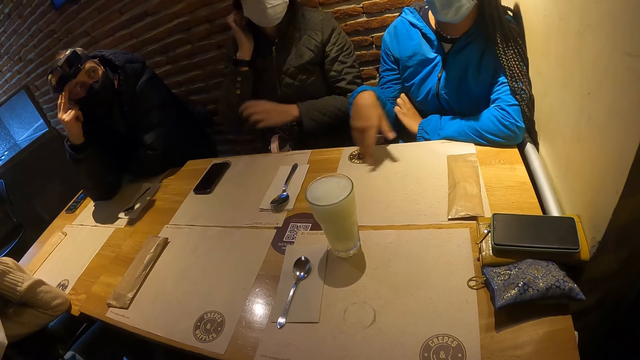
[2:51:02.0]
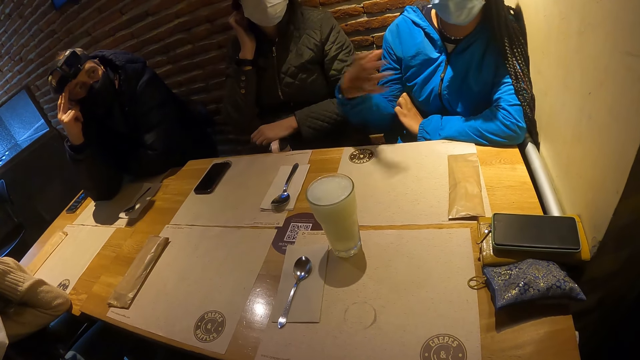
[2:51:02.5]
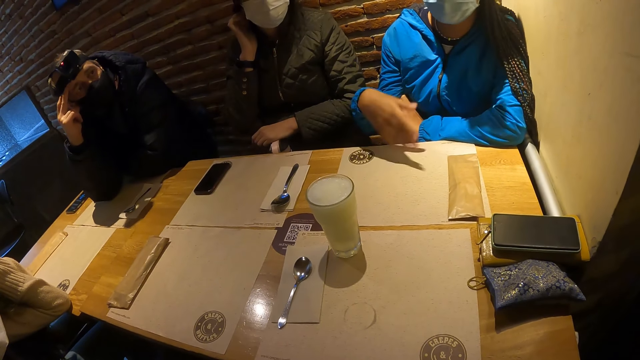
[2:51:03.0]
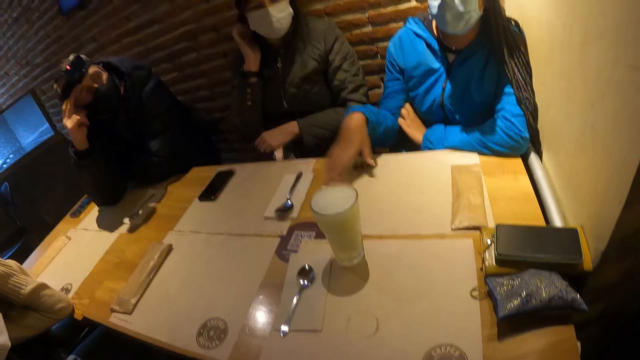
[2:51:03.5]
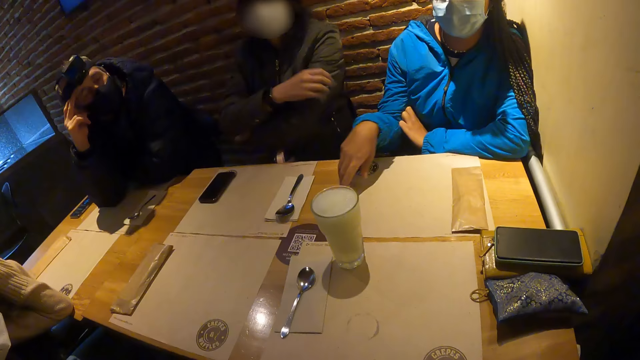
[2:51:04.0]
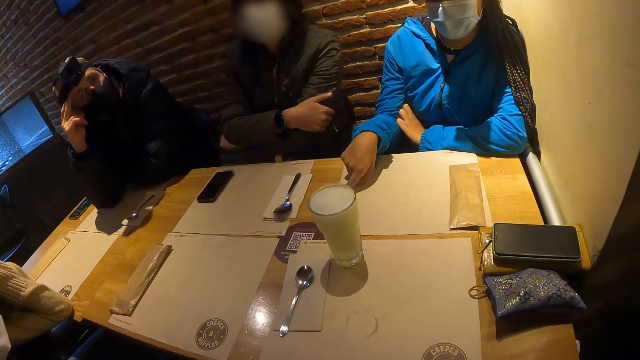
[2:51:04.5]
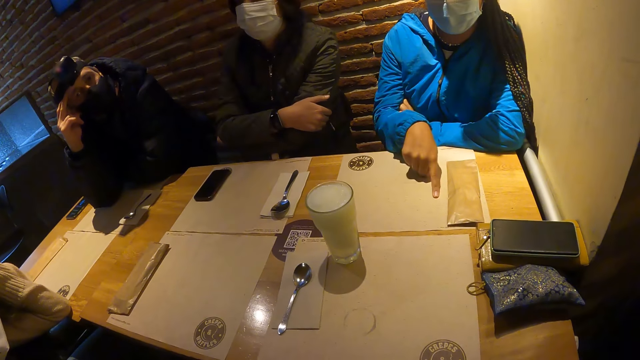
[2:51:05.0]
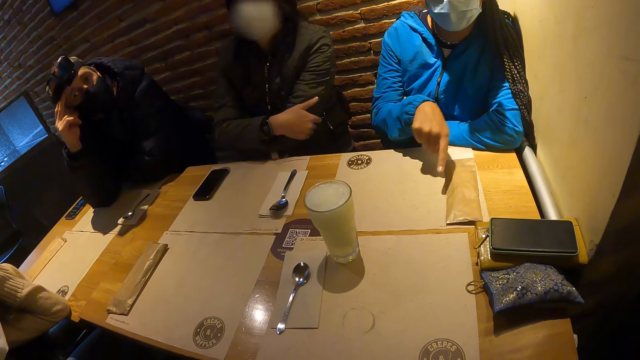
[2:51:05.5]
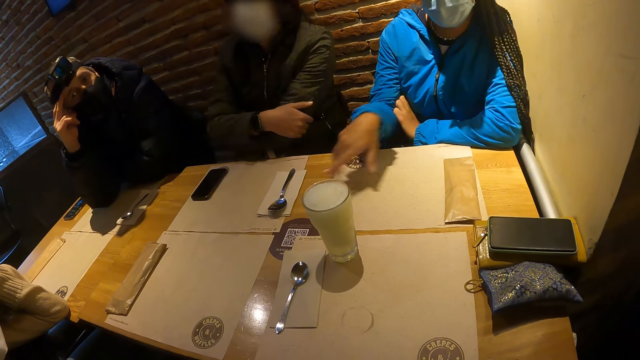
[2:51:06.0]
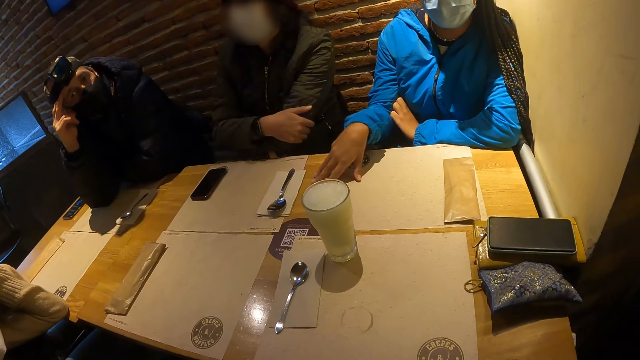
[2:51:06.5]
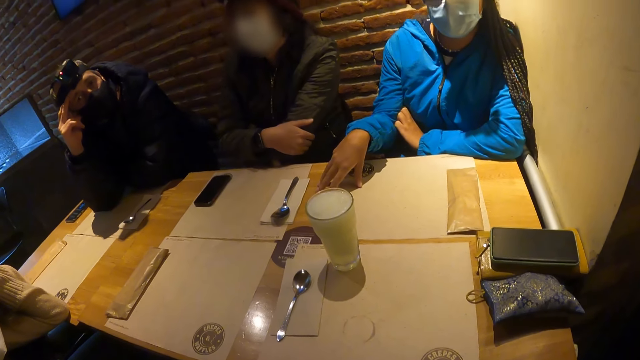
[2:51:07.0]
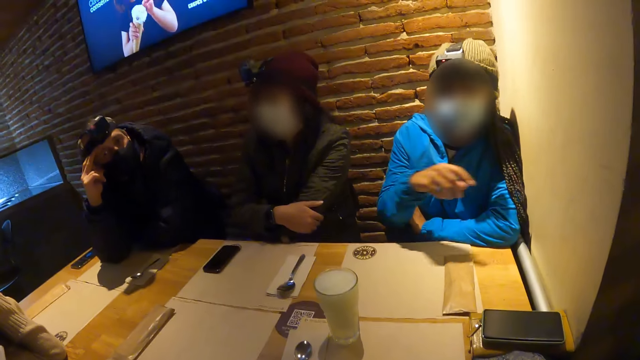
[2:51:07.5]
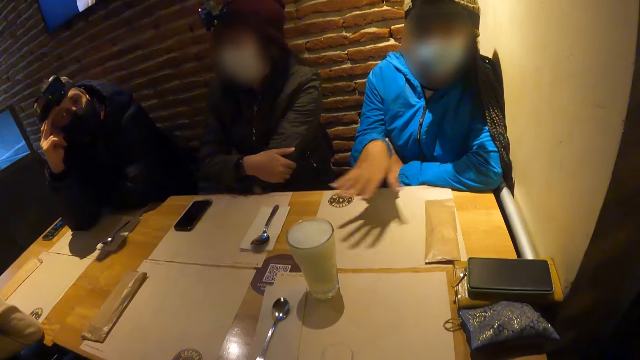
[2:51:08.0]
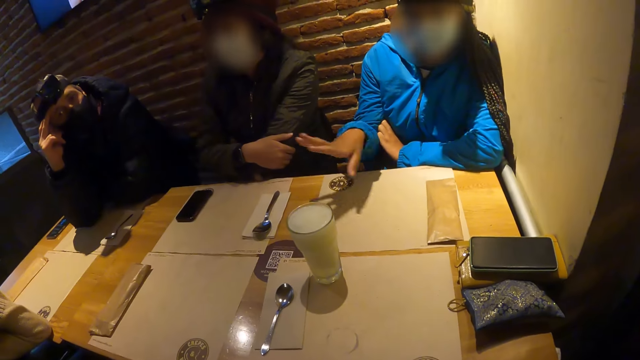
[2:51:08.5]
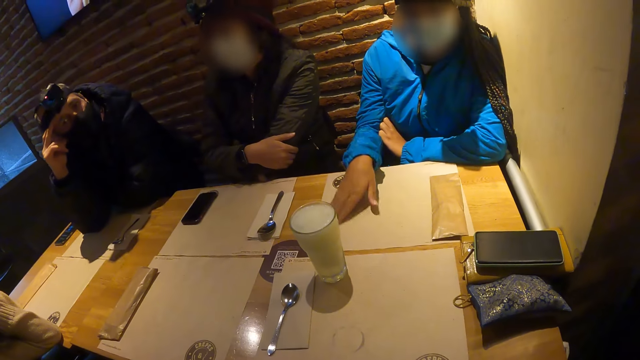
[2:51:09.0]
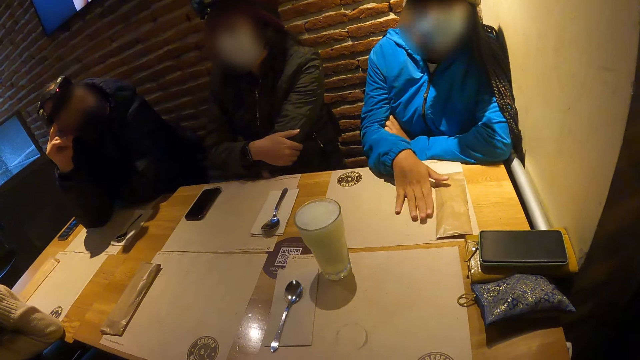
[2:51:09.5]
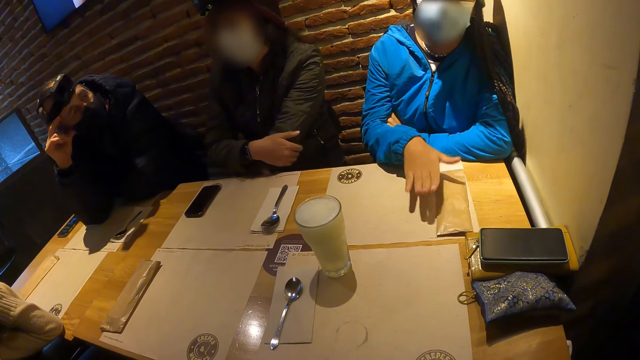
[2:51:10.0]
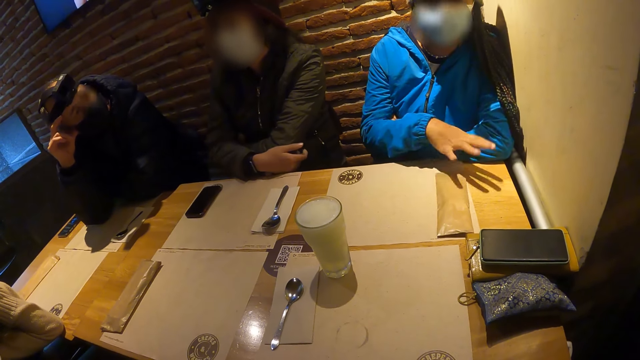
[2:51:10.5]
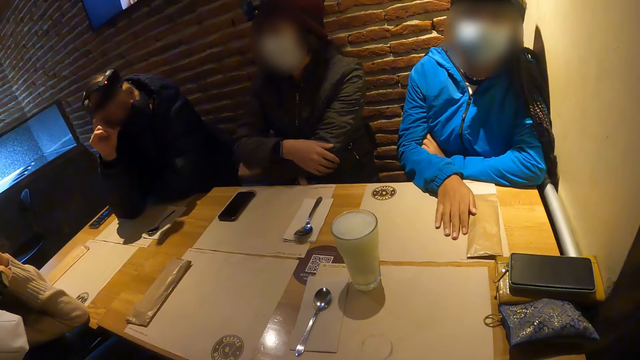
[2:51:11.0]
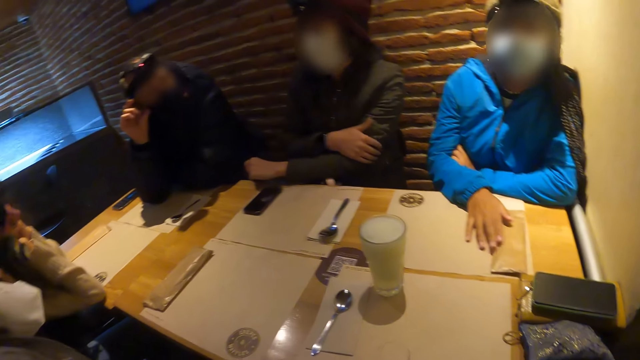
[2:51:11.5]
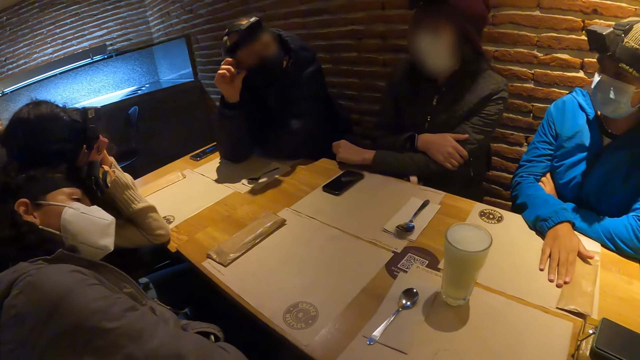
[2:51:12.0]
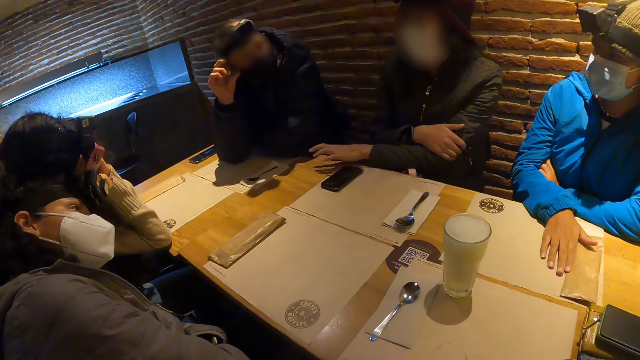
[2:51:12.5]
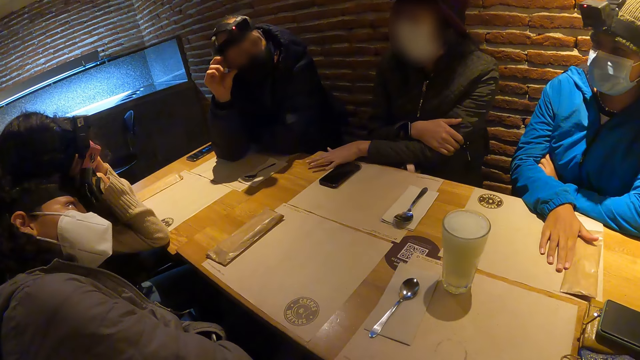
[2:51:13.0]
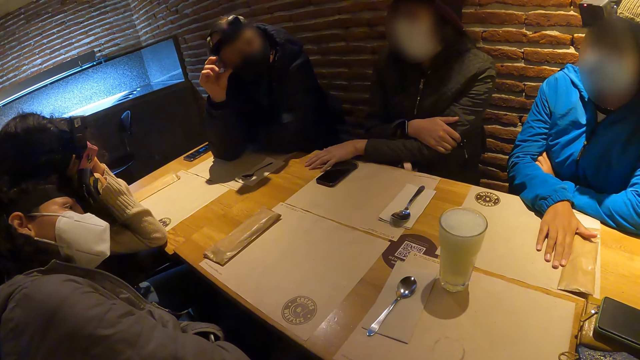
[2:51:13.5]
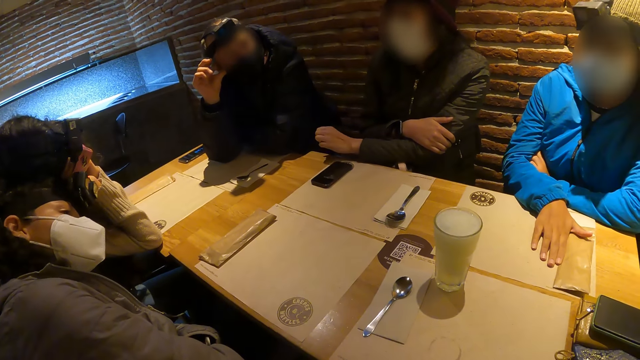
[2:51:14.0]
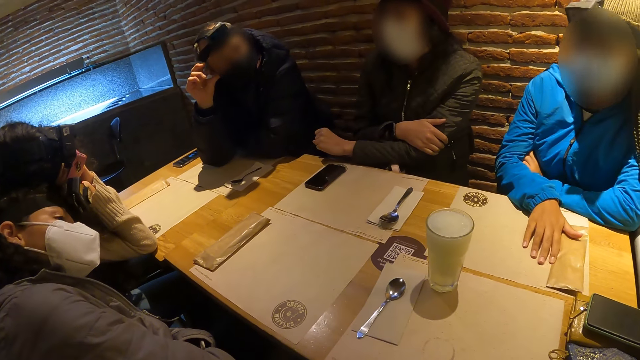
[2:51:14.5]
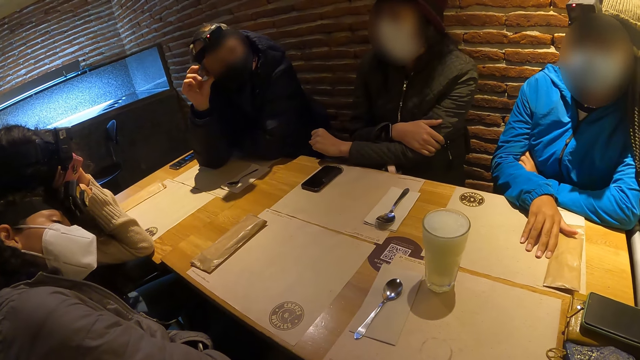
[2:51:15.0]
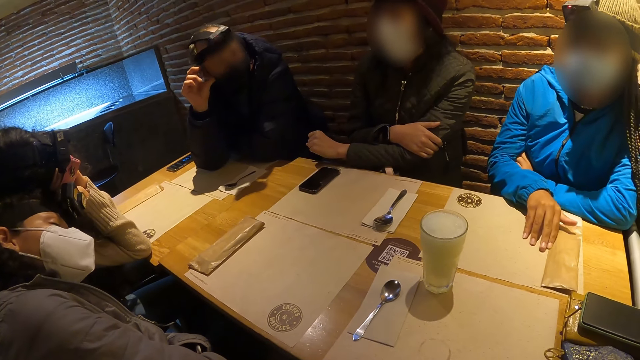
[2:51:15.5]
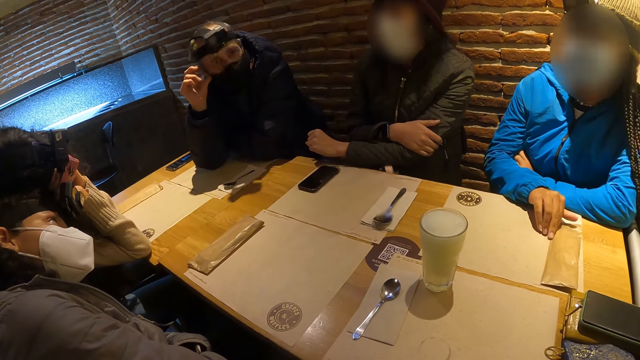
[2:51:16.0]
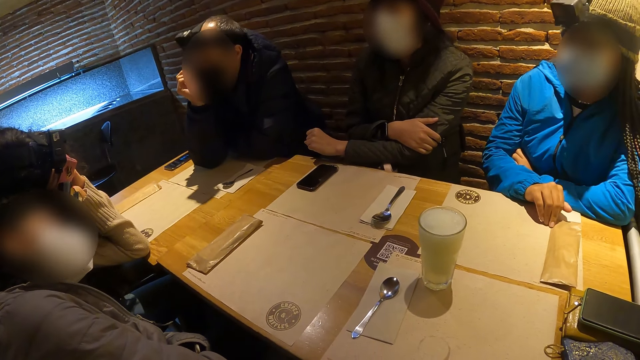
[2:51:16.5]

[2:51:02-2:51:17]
The woman touches the water bottle on her lap with her left hand. Another woman taps the table with her right hand. The first woman taps the table with her left hand.

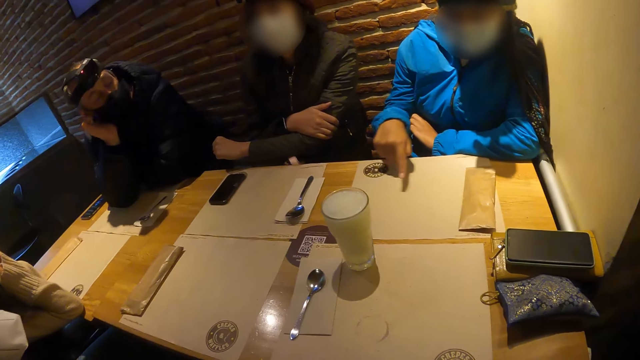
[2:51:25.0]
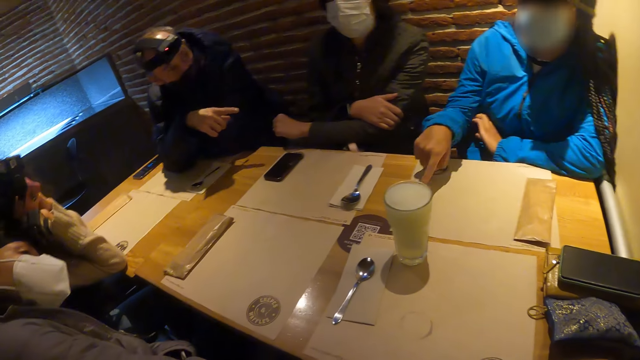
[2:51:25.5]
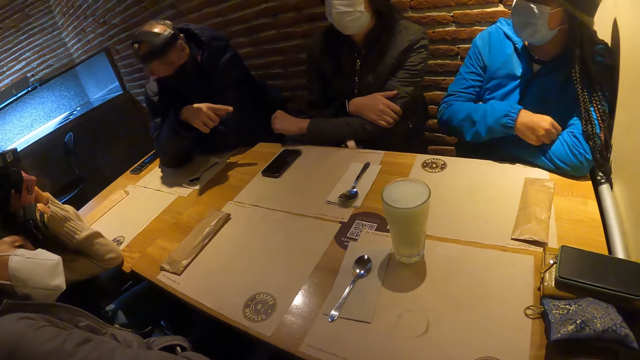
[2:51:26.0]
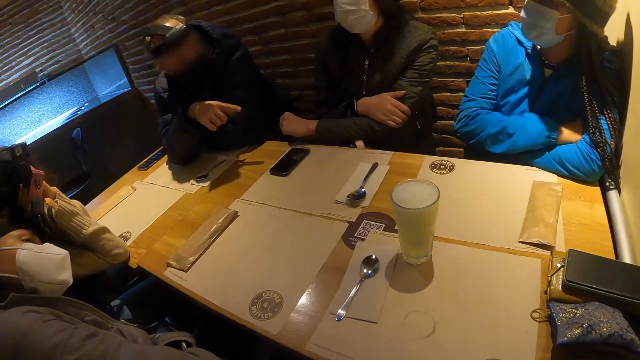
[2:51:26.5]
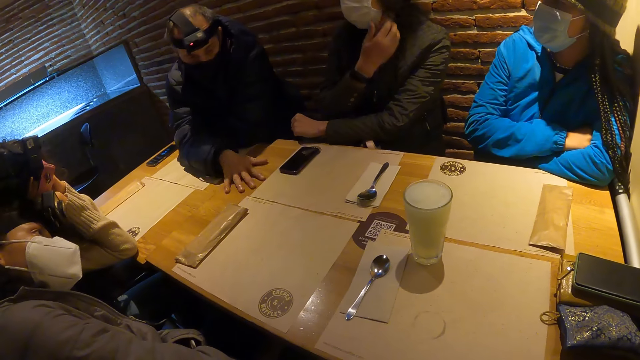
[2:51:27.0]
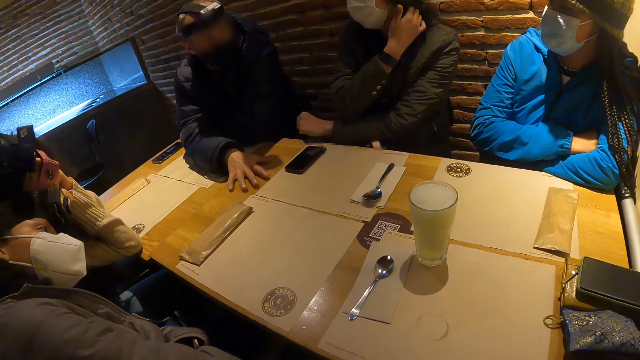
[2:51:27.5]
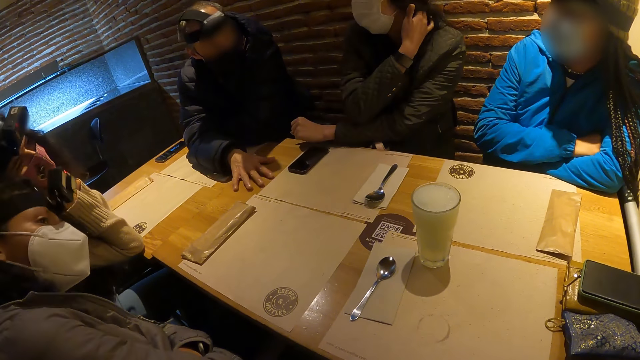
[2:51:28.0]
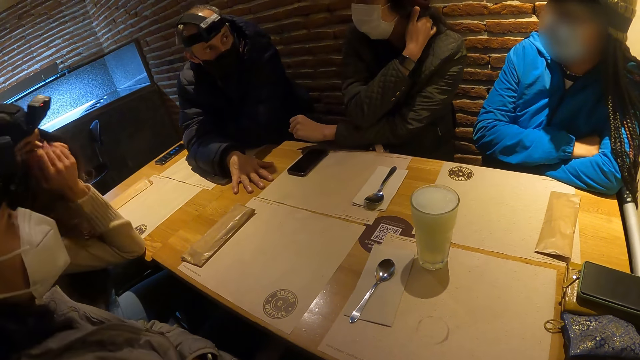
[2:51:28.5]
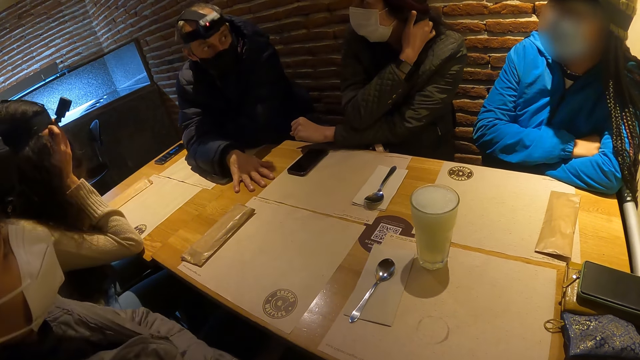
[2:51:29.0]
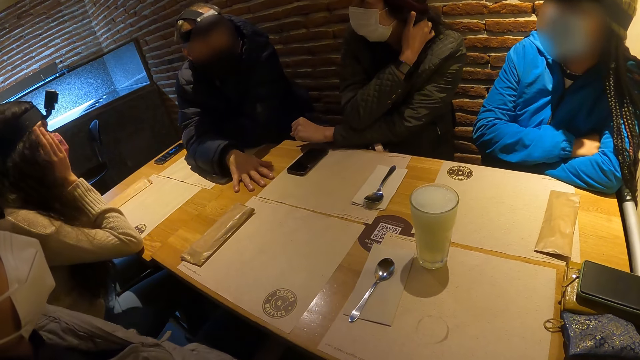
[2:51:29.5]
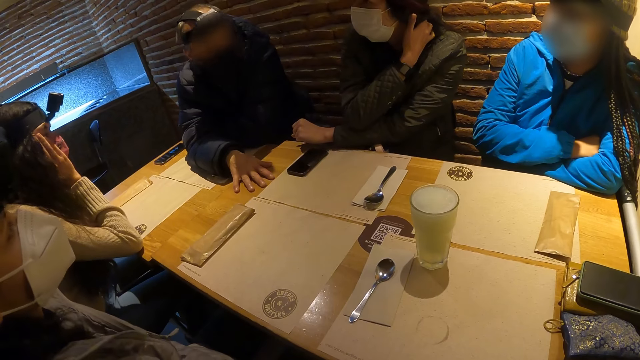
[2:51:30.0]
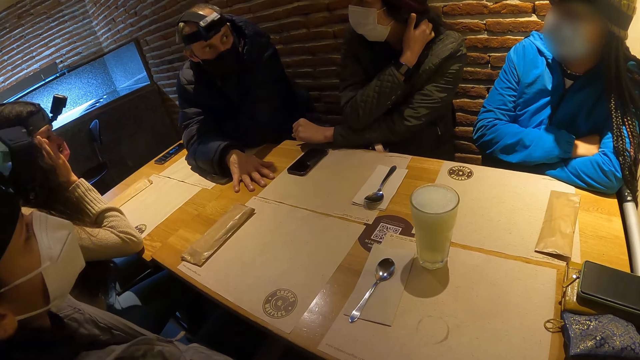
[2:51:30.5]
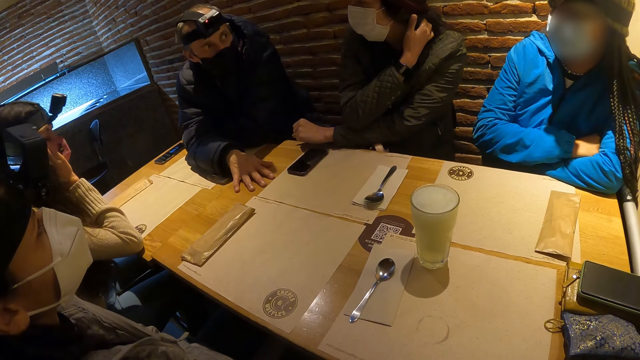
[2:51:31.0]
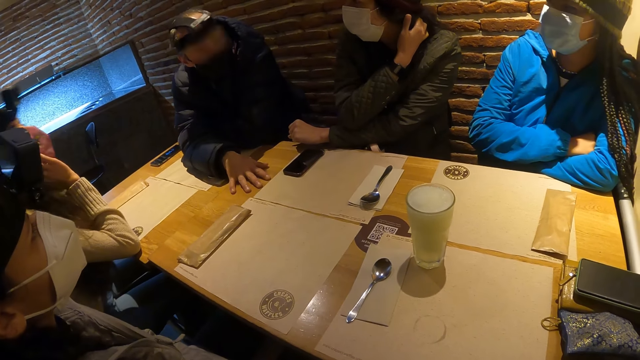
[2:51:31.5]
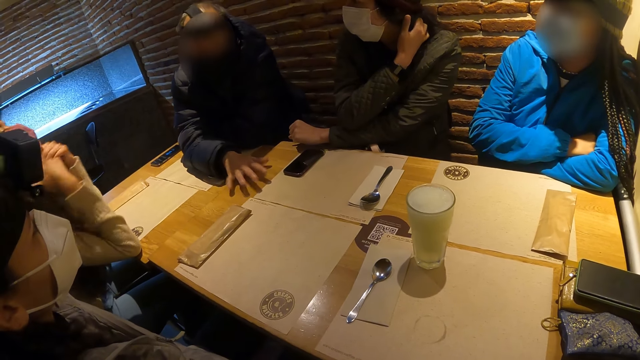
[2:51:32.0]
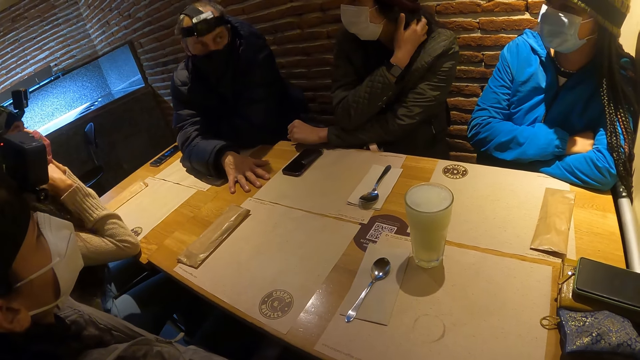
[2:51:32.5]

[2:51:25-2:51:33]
A man points his right hand towards a woman. The man hits the table with his right hand. Another woman adjusts her hair with her right hand. A third woman removes her hands from her jaw. The third woman places her hands under her jaw.
